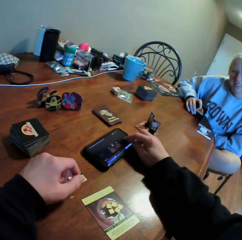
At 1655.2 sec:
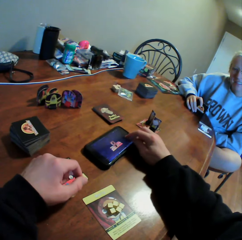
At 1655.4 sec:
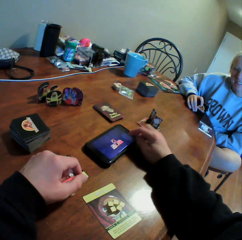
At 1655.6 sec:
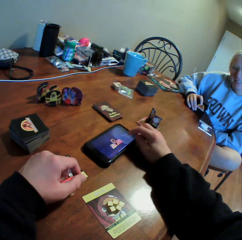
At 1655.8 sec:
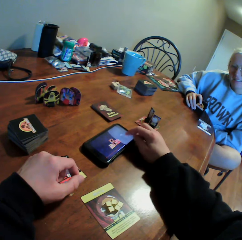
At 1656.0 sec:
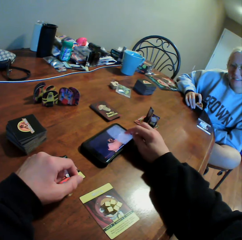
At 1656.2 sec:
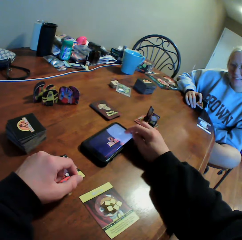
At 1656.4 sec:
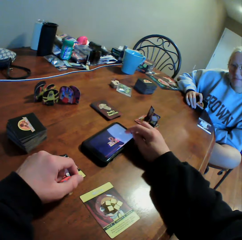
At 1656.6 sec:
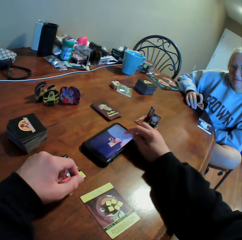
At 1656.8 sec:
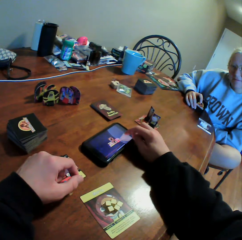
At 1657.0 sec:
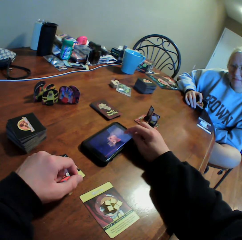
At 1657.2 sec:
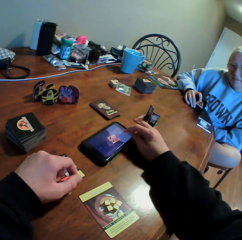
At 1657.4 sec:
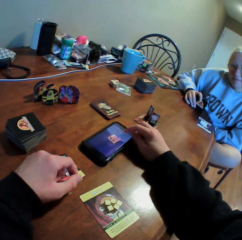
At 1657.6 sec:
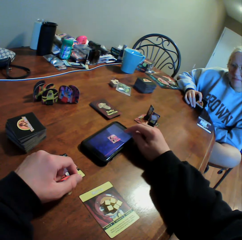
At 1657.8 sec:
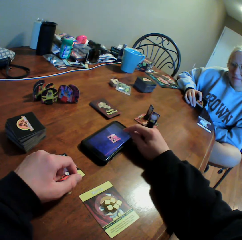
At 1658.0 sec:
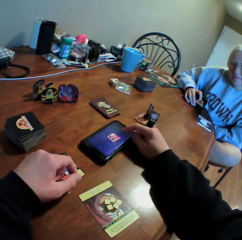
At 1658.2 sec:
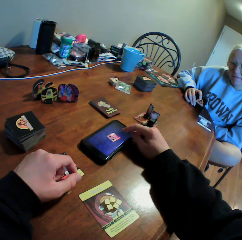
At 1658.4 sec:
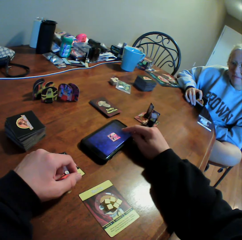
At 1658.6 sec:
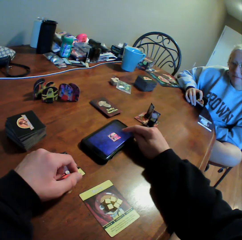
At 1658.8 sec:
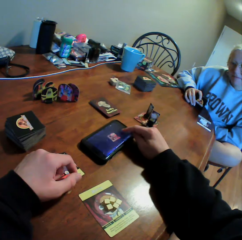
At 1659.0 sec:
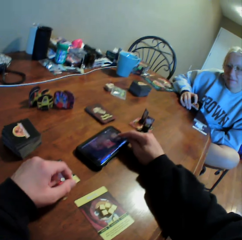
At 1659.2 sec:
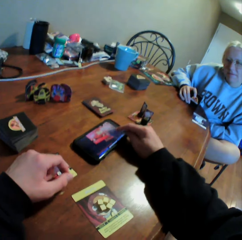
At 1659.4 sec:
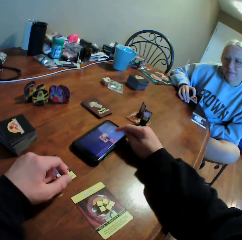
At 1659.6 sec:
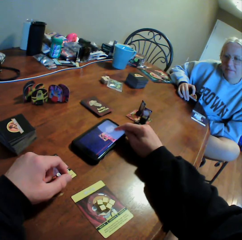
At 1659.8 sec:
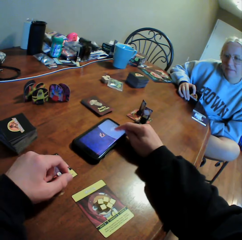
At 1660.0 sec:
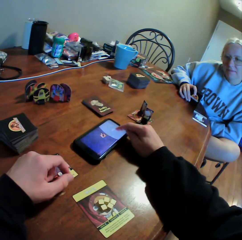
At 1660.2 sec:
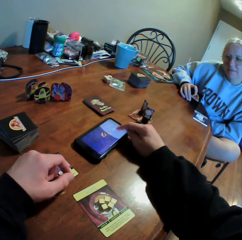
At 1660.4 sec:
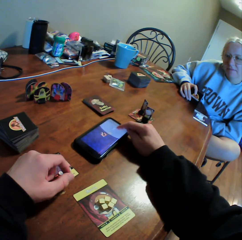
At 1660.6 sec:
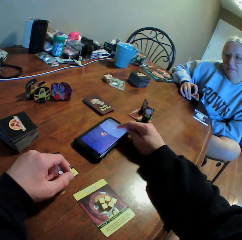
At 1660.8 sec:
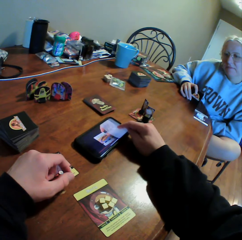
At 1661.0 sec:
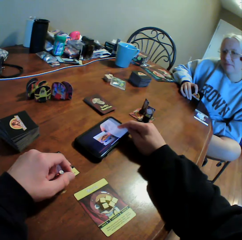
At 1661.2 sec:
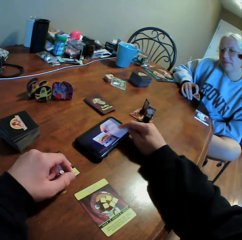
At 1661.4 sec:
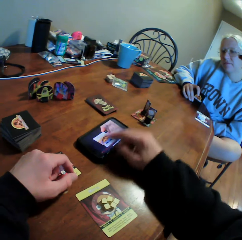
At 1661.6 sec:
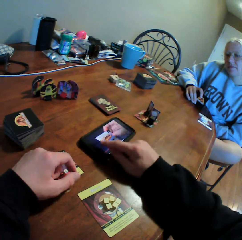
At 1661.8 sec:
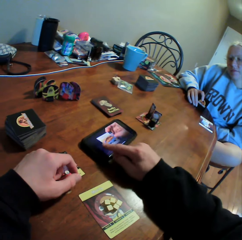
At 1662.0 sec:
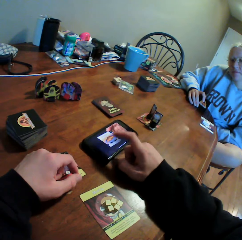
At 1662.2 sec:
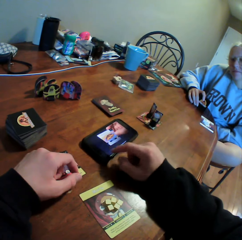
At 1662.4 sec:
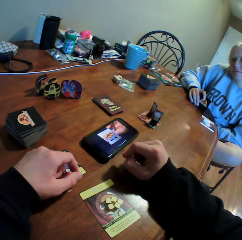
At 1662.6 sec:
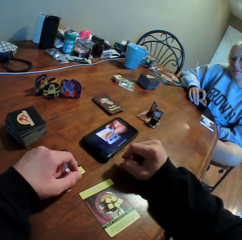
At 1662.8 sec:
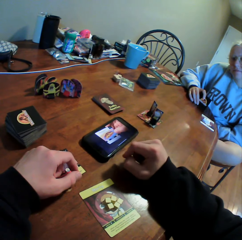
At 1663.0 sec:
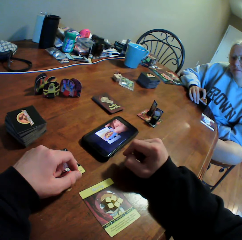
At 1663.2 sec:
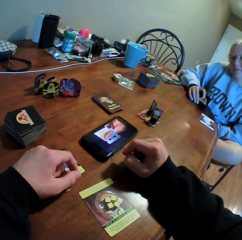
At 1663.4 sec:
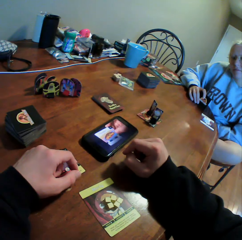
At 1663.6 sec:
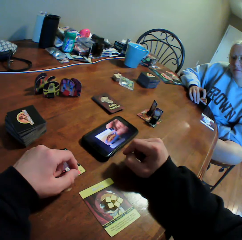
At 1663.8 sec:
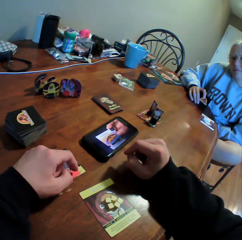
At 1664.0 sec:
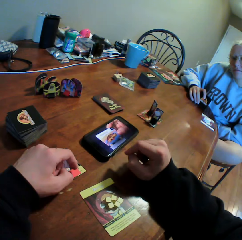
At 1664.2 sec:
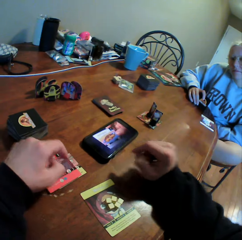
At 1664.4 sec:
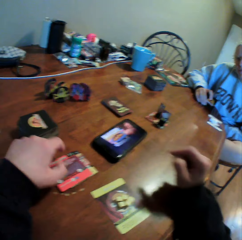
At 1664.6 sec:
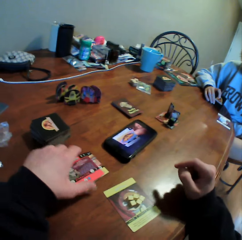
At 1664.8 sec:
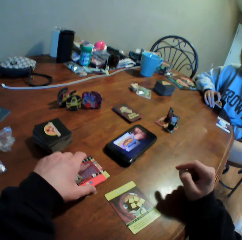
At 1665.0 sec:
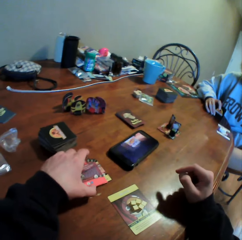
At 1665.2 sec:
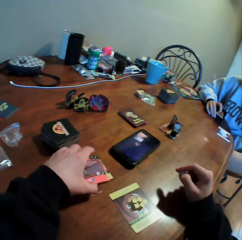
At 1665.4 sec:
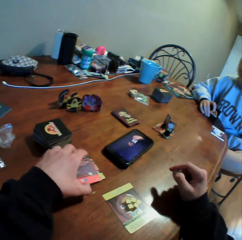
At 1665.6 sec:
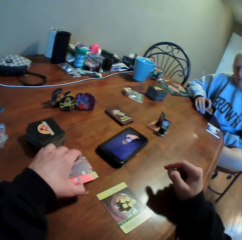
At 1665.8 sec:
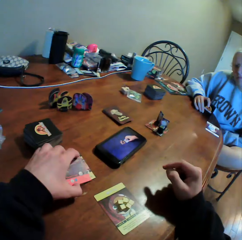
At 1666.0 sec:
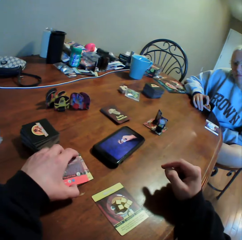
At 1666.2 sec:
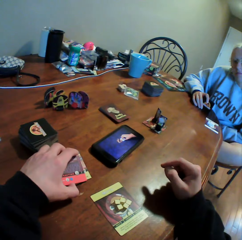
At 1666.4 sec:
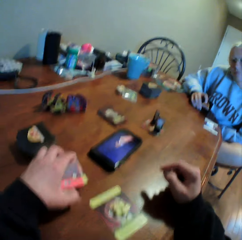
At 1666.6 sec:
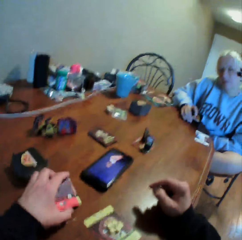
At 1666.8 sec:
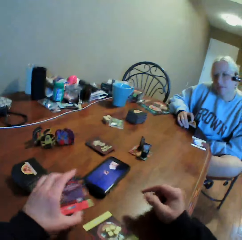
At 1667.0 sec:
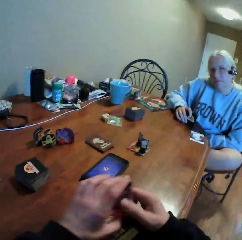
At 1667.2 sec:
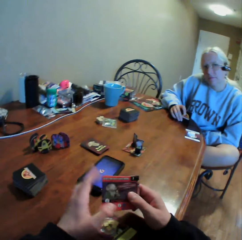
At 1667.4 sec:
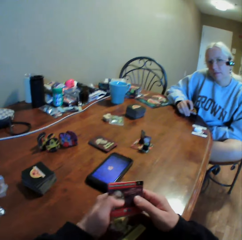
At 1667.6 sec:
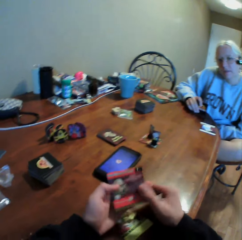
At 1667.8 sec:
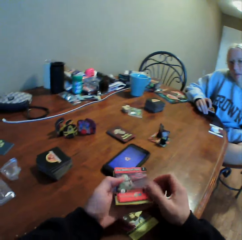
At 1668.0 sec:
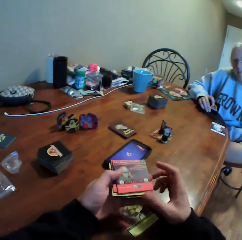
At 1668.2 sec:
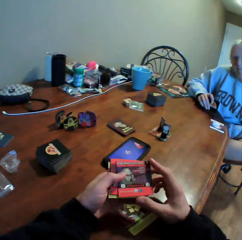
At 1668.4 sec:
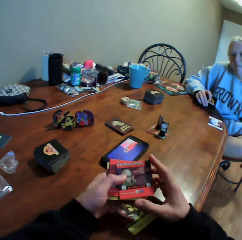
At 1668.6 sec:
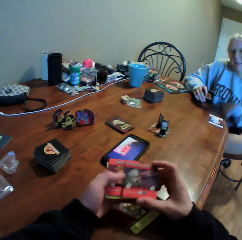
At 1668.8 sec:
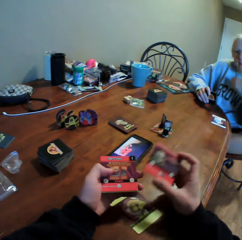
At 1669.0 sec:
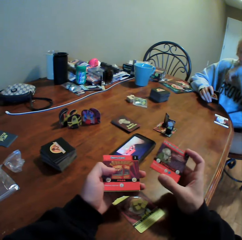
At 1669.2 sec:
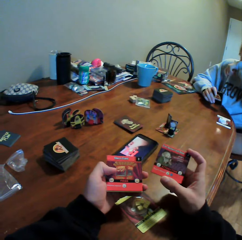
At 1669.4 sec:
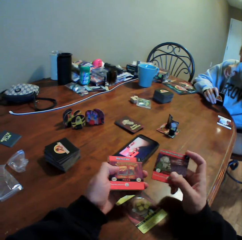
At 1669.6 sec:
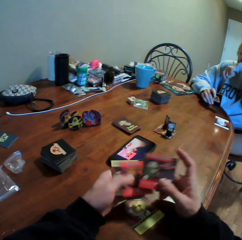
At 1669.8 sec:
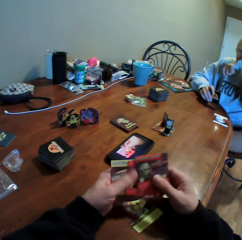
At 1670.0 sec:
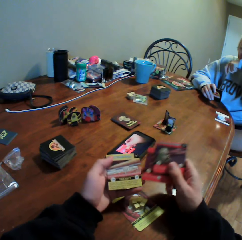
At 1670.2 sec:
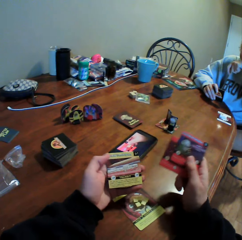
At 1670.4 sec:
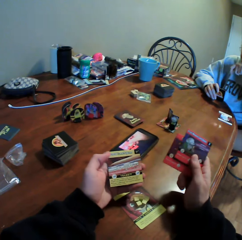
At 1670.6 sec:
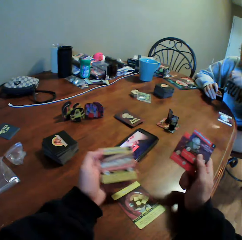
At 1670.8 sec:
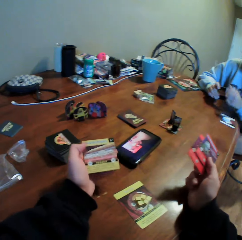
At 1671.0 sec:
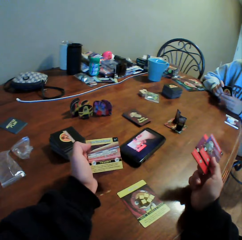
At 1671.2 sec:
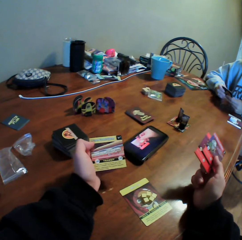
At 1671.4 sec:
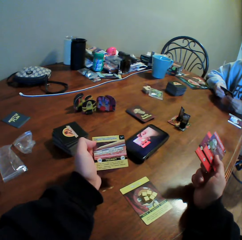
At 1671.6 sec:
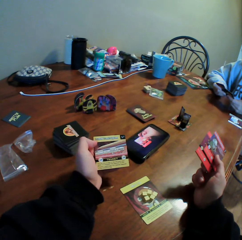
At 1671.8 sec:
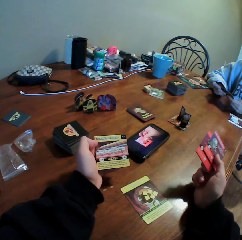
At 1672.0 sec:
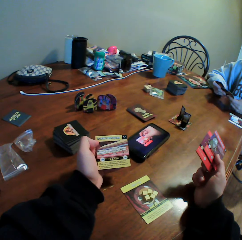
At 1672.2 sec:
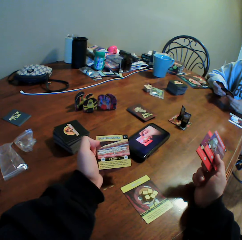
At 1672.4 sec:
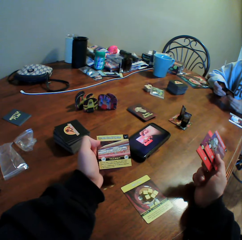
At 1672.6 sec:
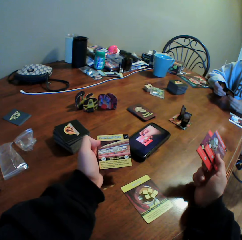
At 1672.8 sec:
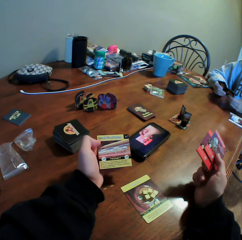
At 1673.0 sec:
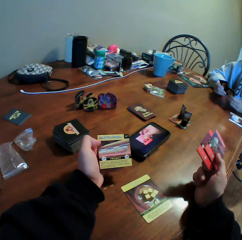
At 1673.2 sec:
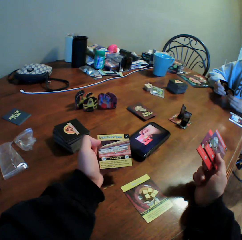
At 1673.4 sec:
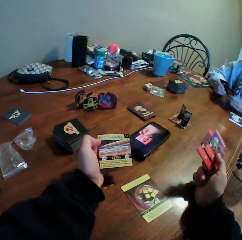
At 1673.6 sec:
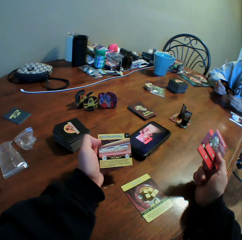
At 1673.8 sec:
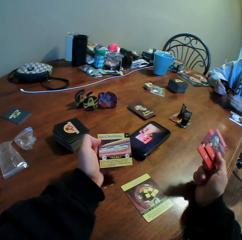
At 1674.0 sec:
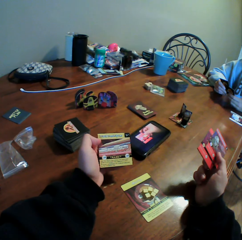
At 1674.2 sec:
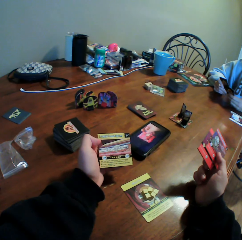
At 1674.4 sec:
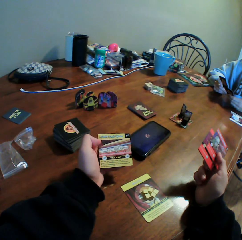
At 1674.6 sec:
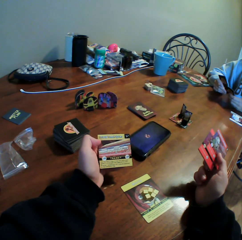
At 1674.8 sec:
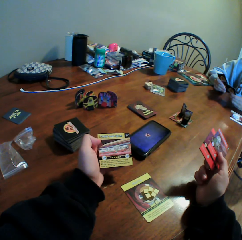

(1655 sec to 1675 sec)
The camera wearer operates a mobile phone. He touches the phone with his finger. A woman moves around. The camera wearer looks around and picks up cards on the table. He holds the cards. He picks up a card from the table. The woman moves her hand. The camera wearer looks at the cards. He sorts the card with his hands. The woman wipes her face with her hand. The camera wearer picks up a card. He looks at the cards. The woman moves the cards. The woman holds the cards with both hands.

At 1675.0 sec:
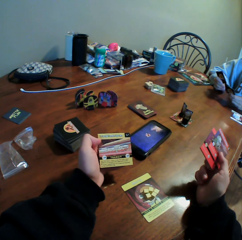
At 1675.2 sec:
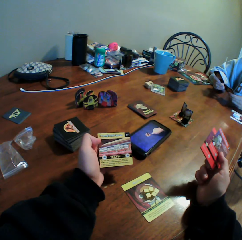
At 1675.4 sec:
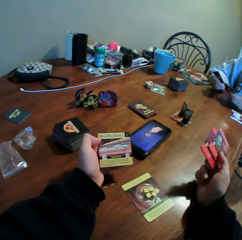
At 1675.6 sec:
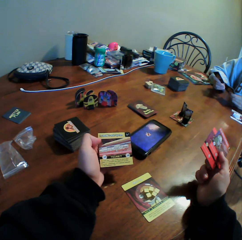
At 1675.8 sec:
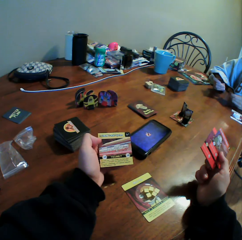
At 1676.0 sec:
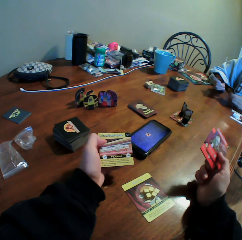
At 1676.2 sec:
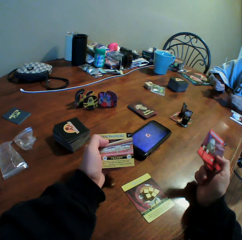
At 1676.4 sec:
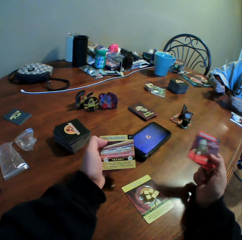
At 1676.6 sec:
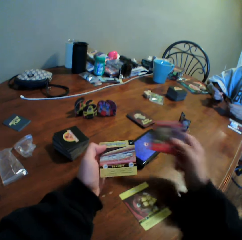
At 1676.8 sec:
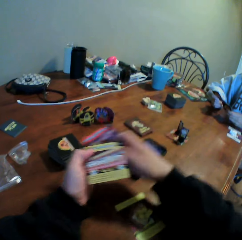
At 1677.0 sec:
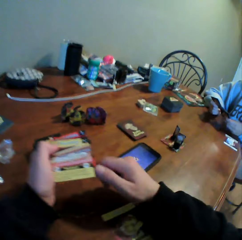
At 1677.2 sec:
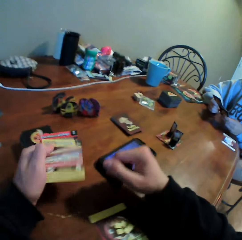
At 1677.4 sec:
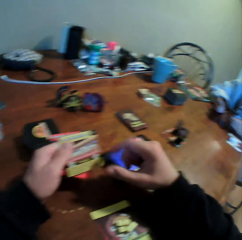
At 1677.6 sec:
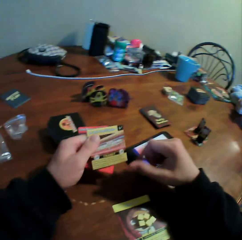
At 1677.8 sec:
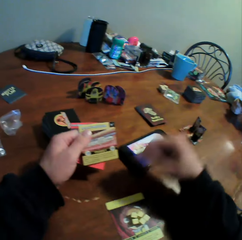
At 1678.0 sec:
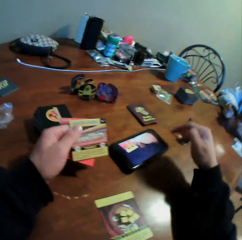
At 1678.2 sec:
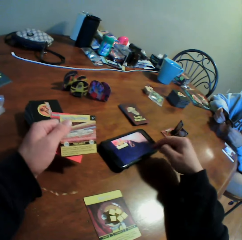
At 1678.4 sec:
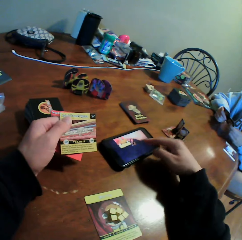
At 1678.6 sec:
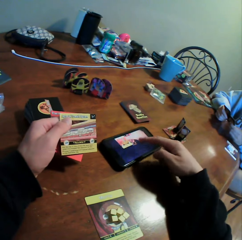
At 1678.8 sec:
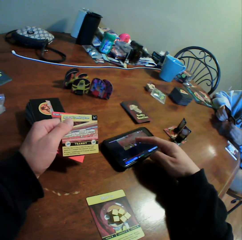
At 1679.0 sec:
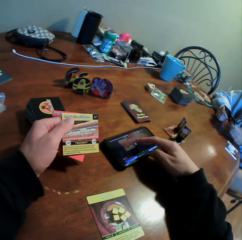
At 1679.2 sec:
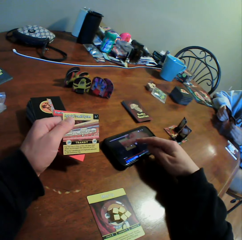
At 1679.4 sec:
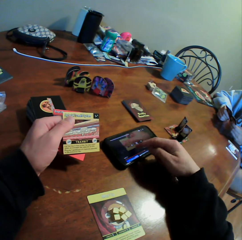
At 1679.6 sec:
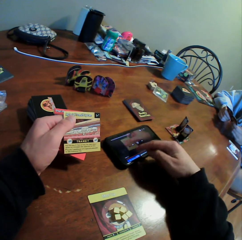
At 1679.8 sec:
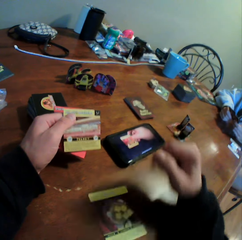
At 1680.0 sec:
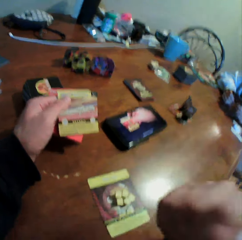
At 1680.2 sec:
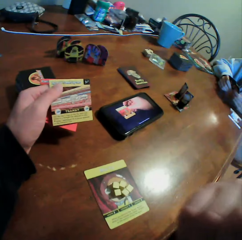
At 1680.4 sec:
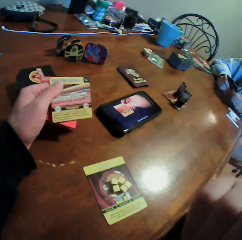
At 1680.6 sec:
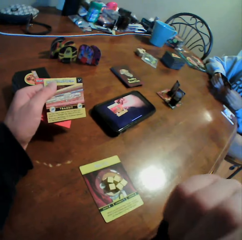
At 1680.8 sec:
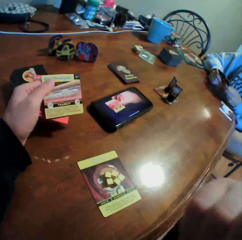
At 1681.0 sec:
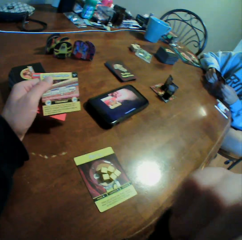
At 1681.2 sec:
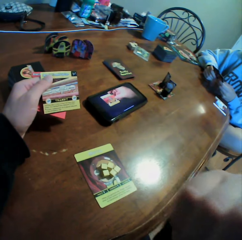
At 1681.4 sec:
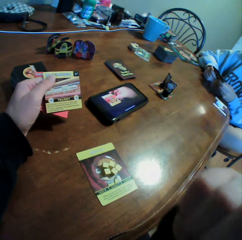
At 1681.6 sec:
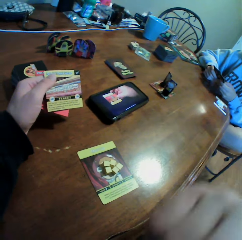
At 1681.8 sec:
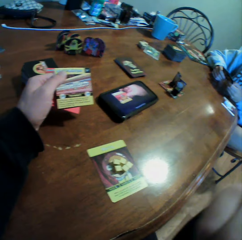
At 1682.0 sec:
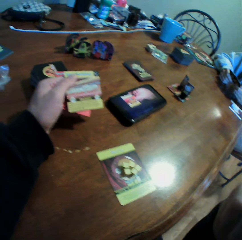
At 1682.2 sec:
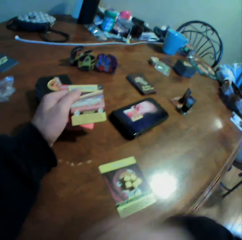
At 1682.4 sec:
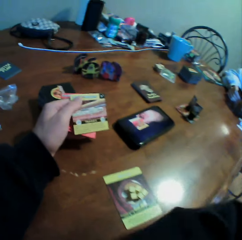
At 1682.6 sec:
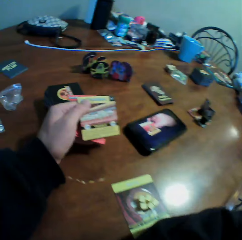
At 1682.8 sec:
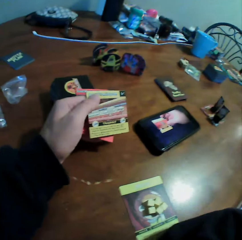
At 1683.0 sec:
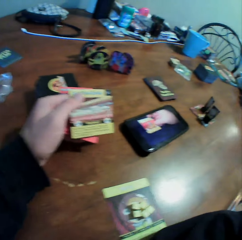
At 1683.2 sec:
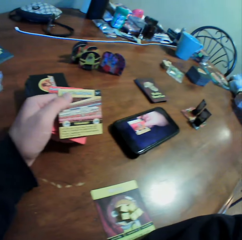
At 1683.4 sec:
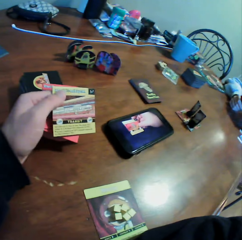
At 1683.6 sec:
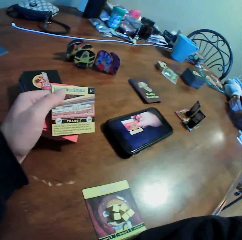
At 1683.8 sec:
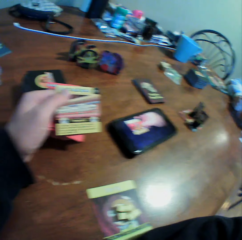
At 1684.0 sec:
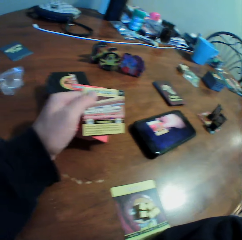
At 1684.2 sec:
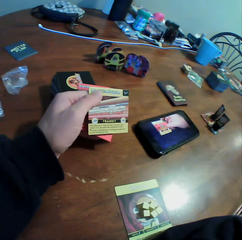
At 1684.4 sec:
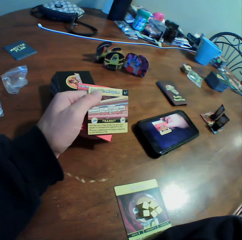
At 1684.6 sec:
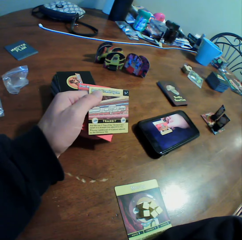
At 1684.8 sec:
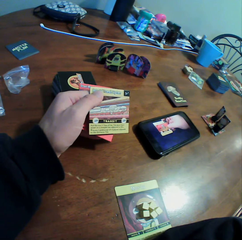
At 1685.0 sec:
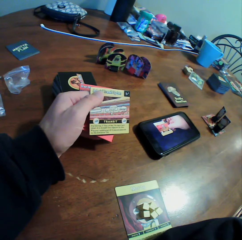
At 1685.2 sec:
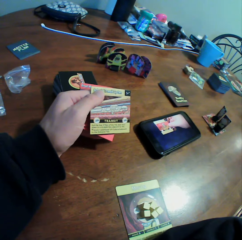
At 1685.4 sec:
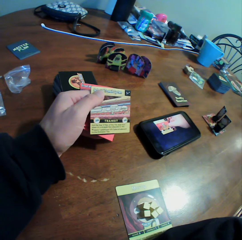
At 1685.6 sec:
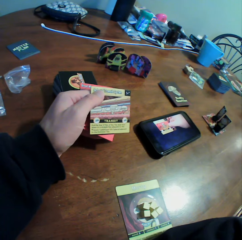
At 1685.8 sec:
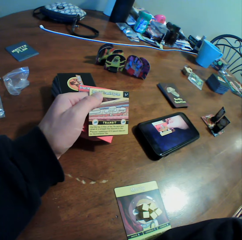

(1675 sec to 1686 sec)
The camera wearer holds the cards with both hands. He moves his hand. He touches a phone with his right hand. He operates the mobile phone. He scratches his face. He touches part of the body with his right hand. He puts his hand on the table and looks around. A woman holds cards.
